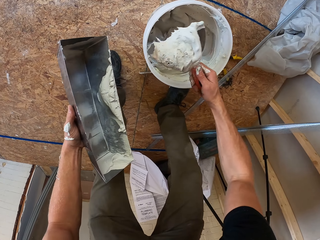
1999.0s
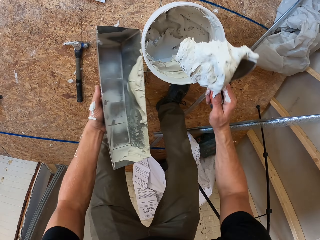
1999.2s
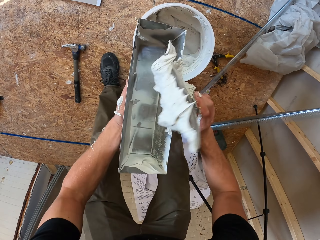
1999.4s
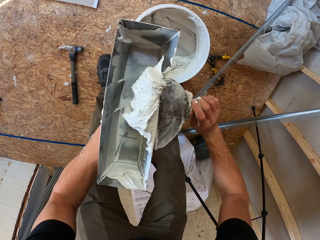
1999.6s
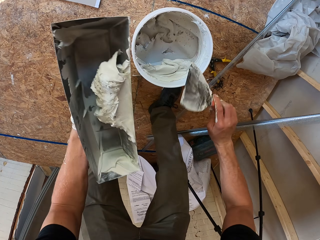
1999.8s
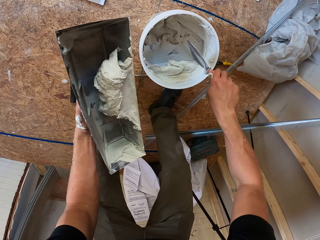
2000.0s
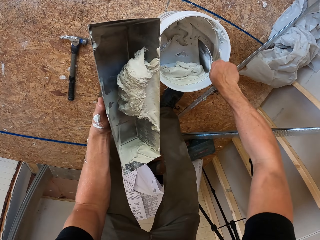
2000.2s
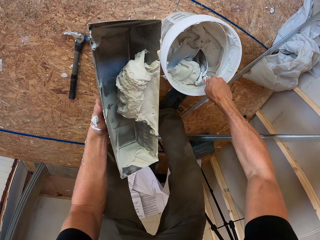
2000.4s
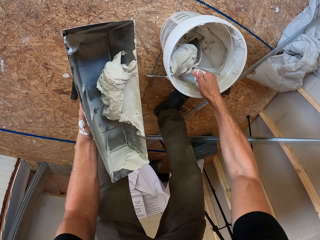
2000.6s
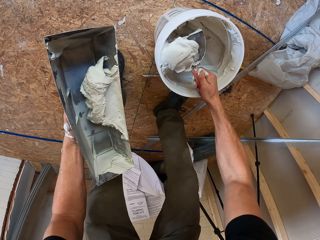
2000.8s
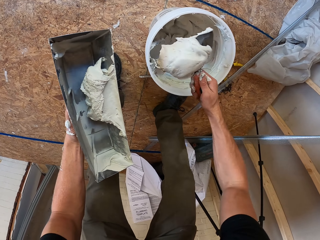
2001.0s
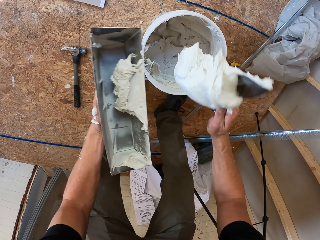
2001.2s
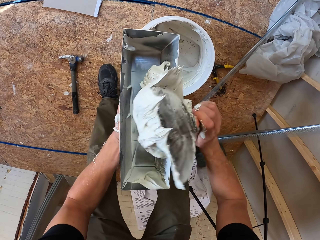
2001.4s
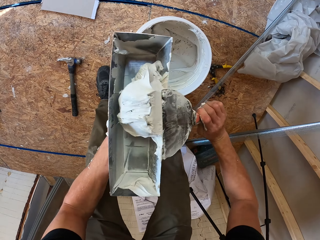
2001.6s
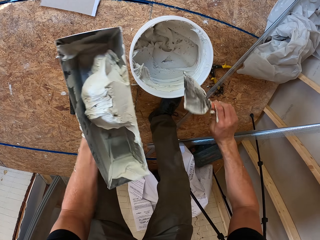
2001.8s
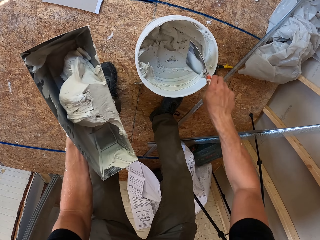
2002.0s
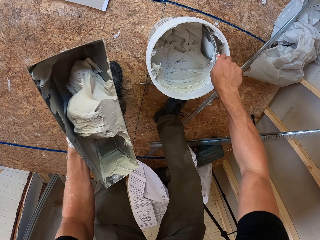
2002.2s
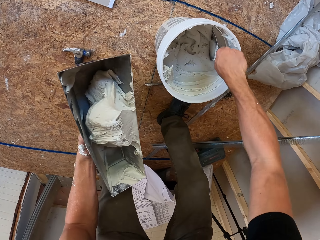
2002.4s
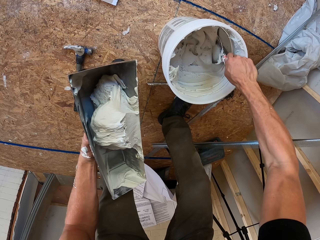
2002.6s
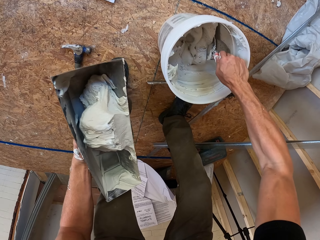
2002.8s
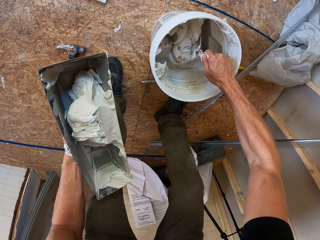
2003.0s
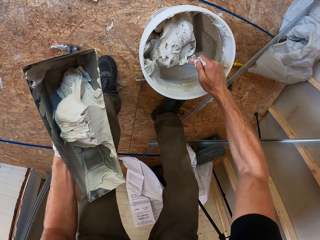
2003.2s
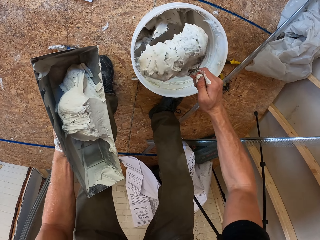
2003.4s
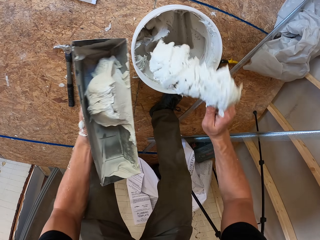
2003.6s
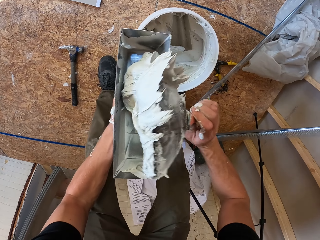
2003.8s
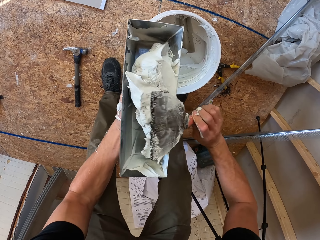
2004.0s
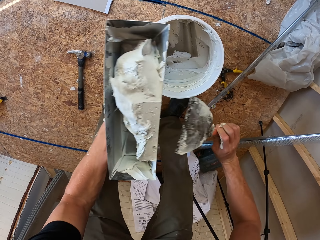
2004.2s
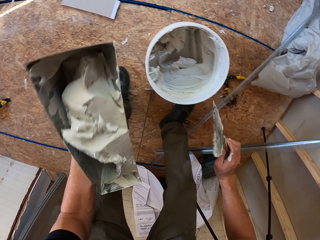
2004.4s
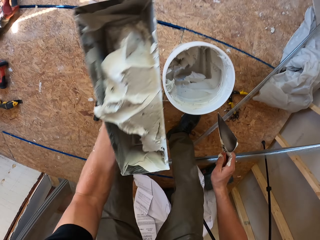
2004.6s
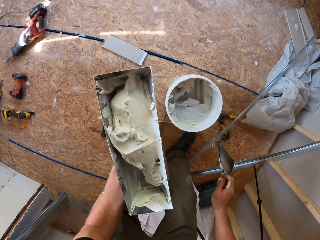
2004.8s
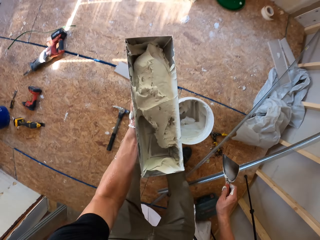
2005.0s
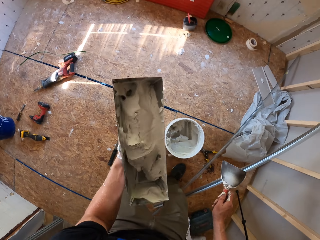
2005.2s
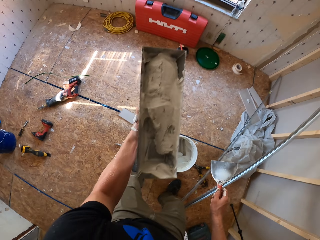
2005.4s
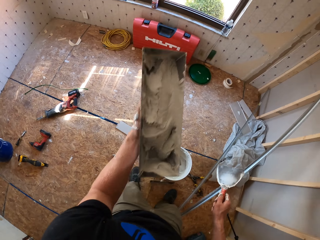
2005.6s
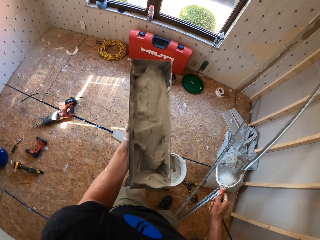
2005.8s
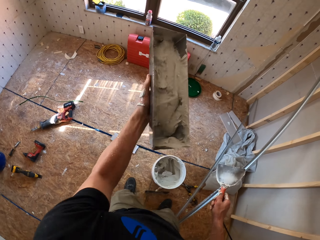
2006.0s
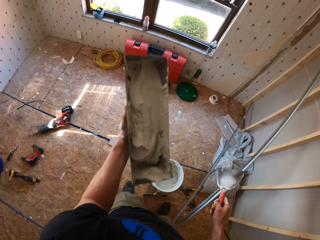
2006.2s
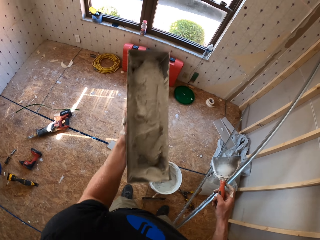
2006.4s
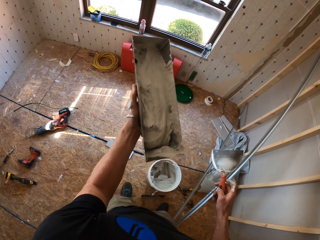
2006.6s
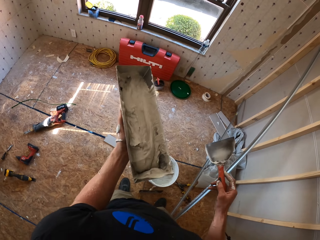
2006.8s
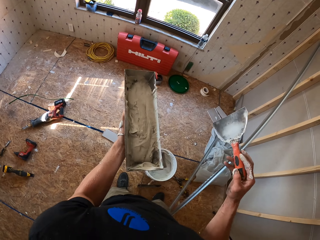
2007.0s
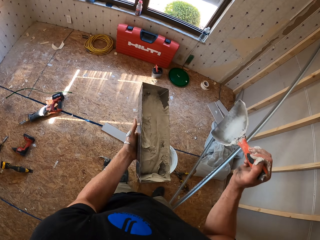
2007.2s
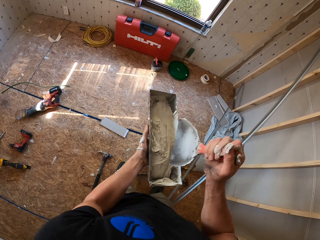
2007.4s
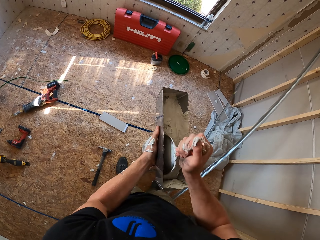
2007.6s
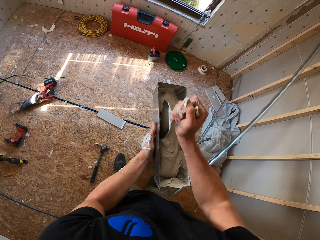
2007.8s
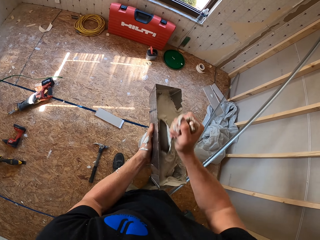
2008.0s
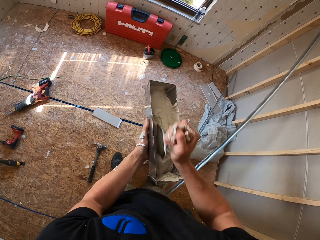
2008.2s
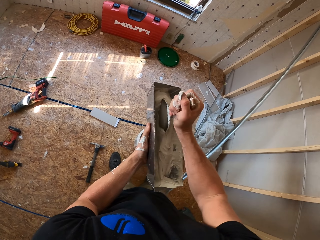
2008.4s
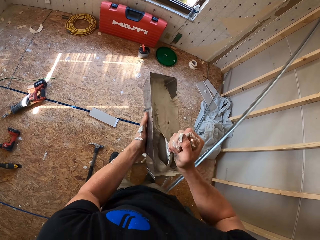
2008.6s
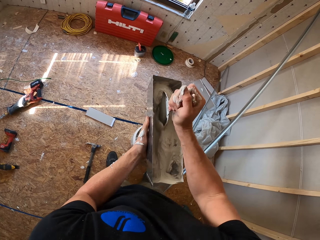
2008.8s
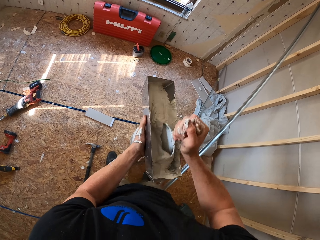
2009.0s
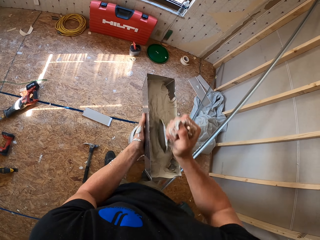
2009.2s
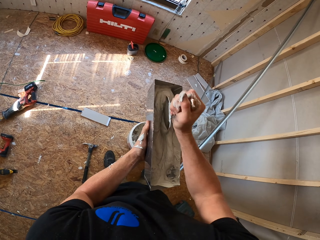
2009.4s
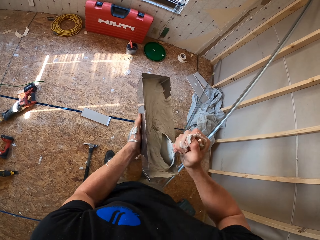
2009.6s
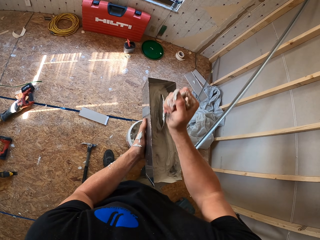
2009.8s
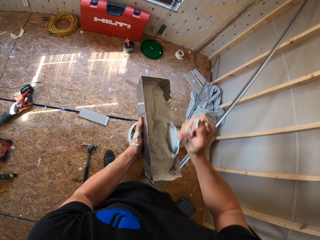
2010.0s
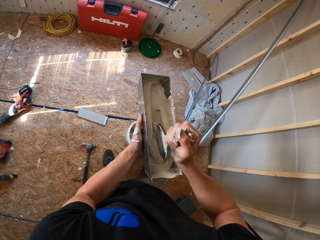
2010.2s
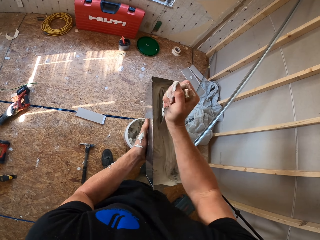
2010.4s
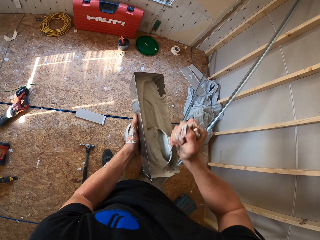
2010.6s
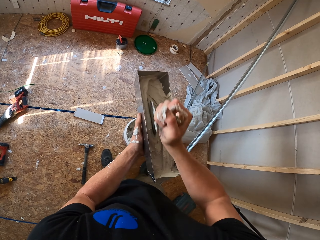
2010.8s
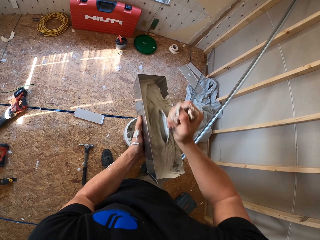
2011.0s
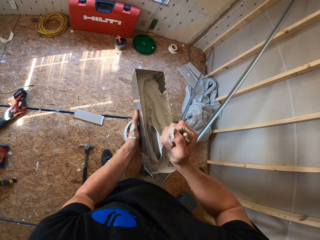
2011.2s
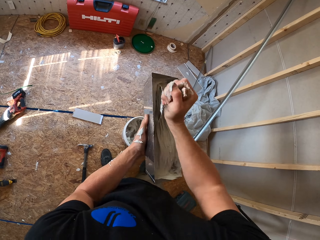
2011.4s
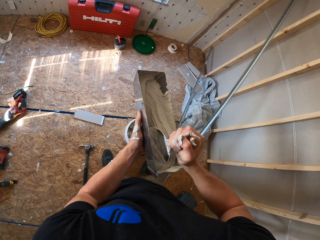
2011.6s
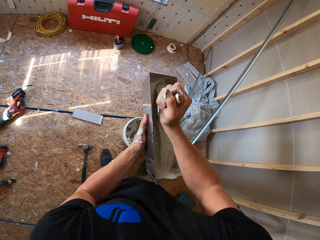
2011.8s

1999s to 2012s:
The camera wearer scoops the paint. They put the substance on the metallic item. They collect the substance with a scraper. They put the substance on the metallic tin. They collect the substance with the scraper. They put the substance in the metallic tin. They shake the metallic tin. They level the paint. They adjust the substance with the scraper. They mix the paint.

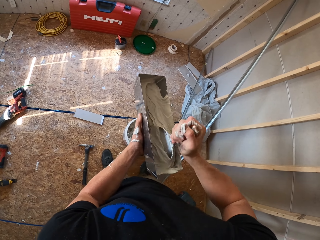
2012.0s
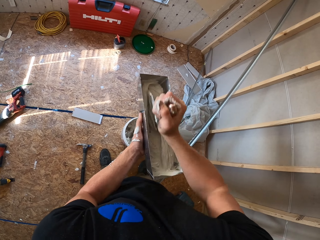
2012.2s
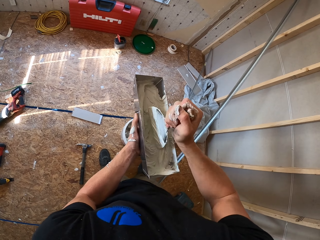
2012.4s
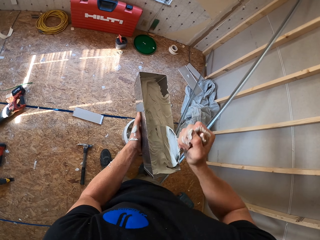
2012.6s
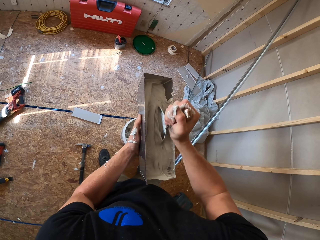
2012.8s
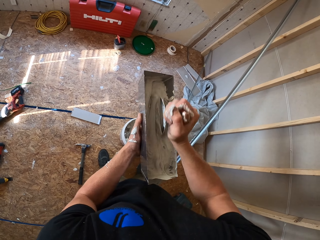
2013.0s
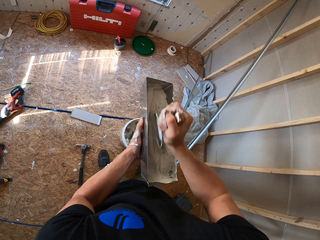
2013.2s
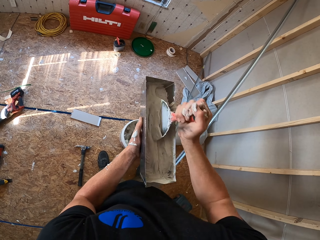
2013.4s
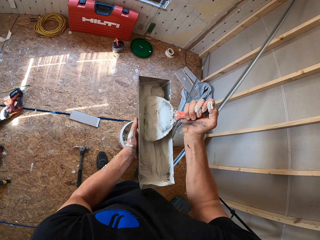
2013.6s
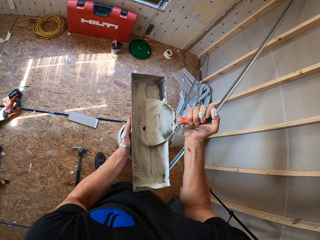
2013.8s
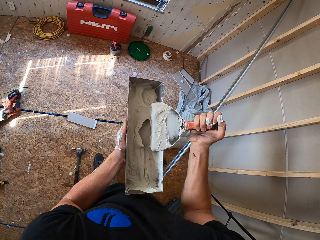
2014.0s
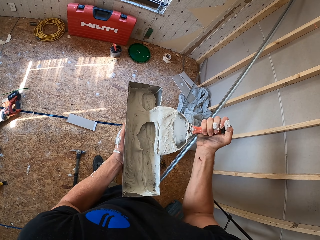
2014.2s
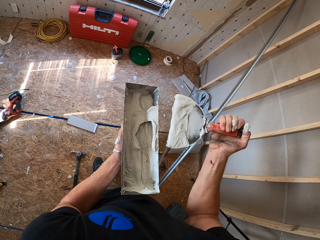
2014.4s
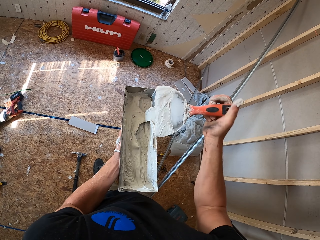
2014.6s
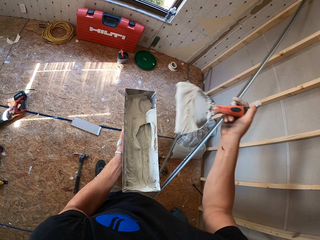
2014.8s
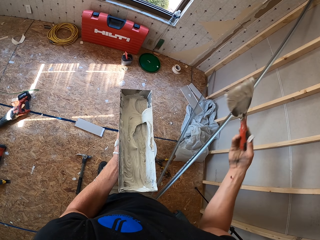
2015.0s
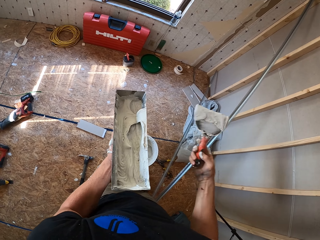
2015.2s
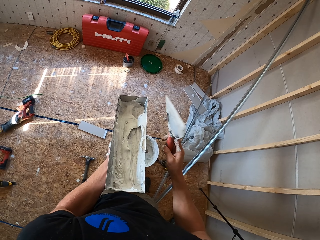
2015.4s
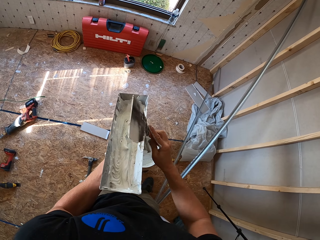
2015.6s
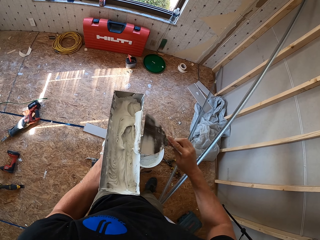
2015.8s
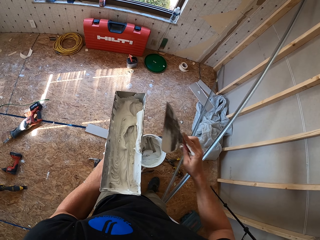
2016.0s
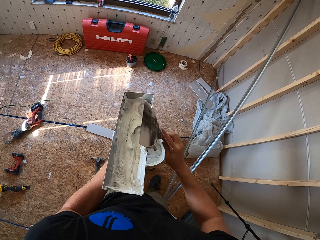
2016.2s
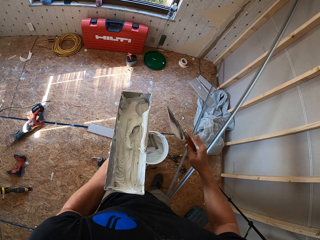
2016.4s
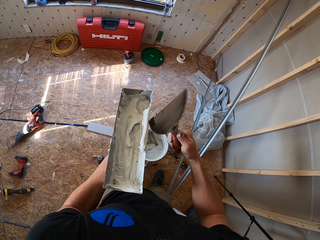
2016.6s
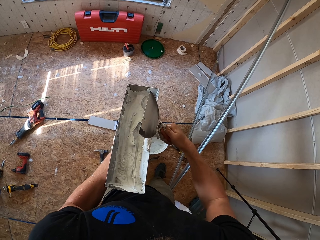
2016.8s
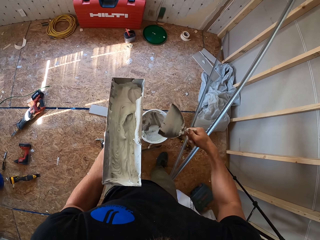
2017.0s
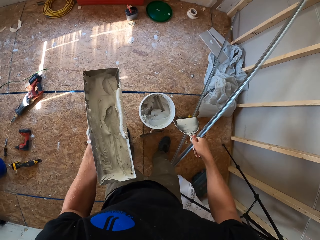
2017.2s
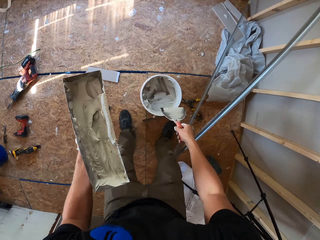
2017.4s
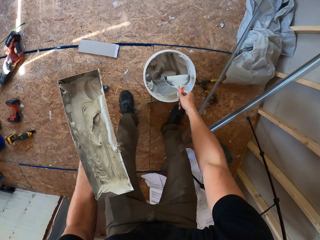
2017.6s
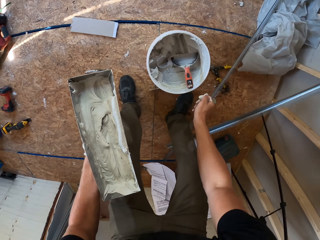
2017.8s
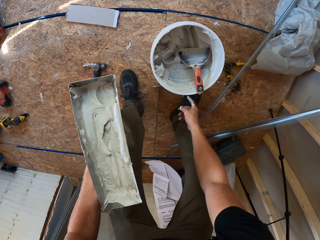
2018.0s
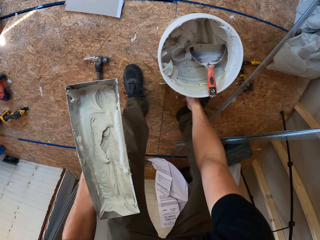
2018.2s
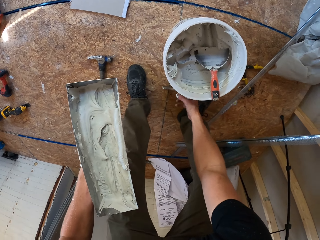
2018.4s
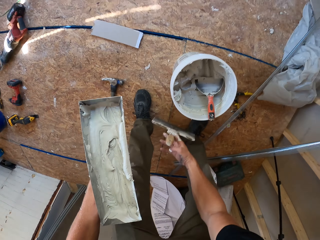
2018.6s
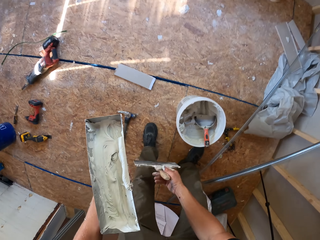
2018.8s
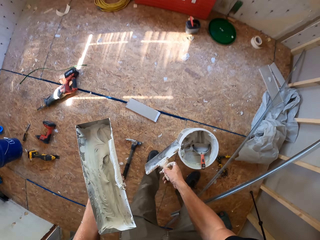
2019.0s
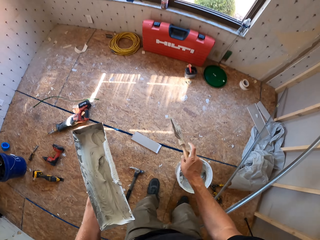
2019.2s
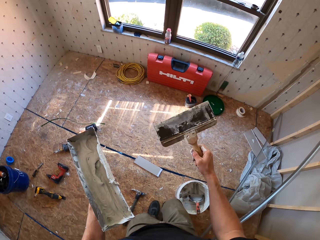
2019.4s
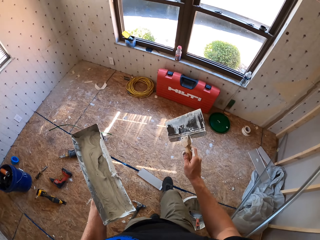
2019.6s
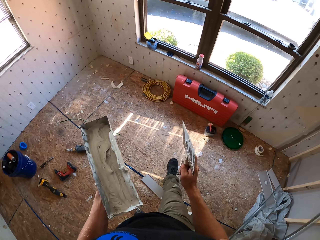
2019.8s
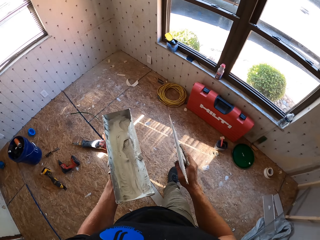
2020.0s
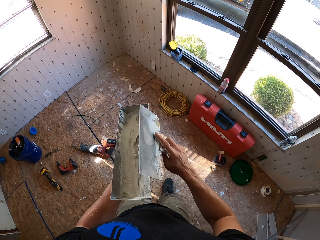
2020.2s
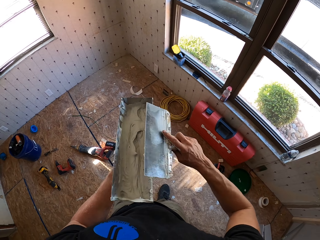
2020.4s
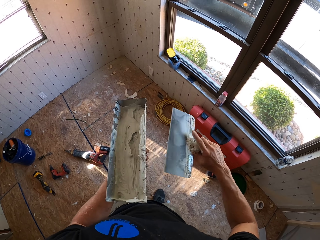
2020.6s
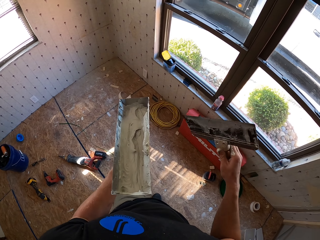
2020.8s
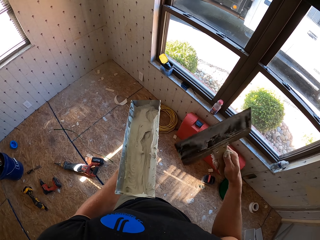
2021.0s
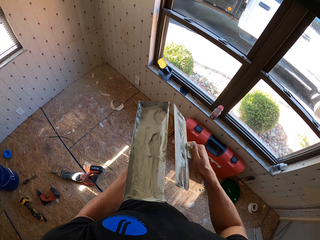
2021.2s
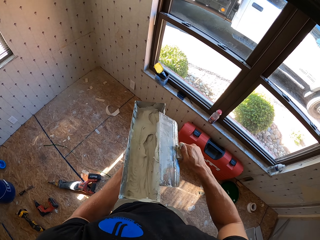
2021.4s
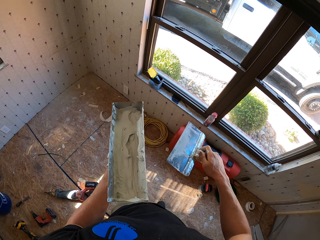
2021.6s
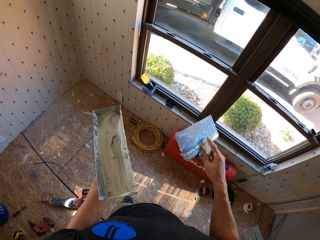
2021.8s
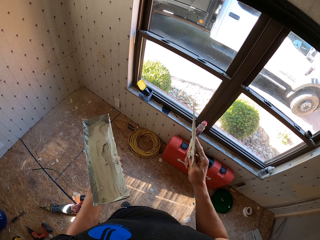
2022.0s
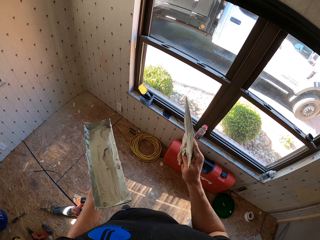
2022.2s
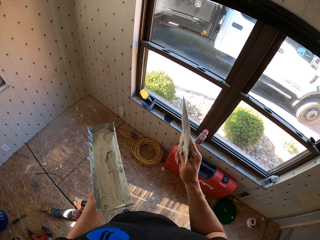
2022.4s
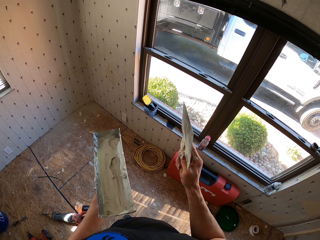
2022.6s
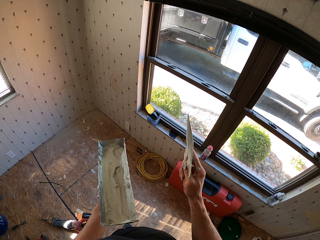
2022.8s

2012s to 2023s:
The camera wearer adjusts the substance on the metallic item. They scoop the paint. They remove excess paint. They turn the trowel. They remove excess paint. They drop the scraper on the substance. They pick up the scraper. They walk around. They adjust the scraper on the metallic item. They remove excess paint.
